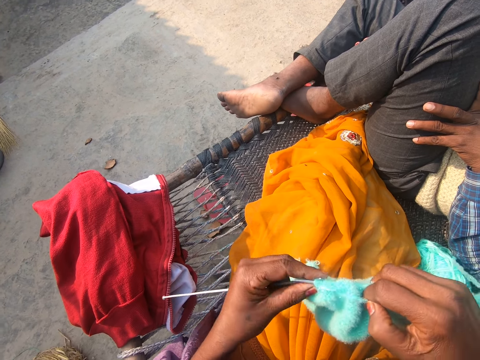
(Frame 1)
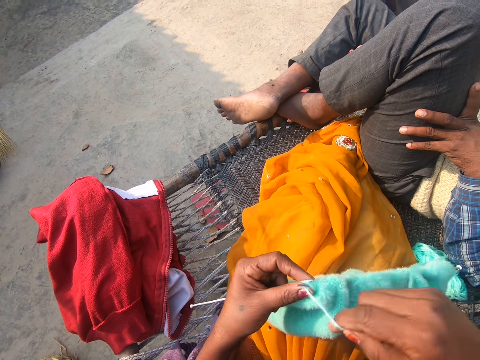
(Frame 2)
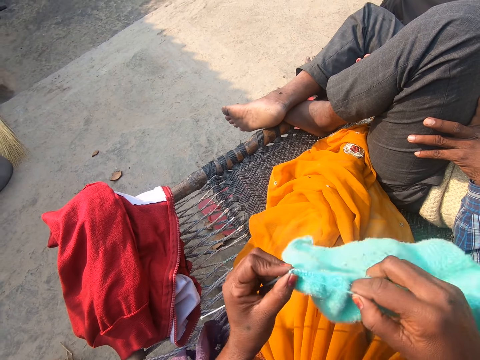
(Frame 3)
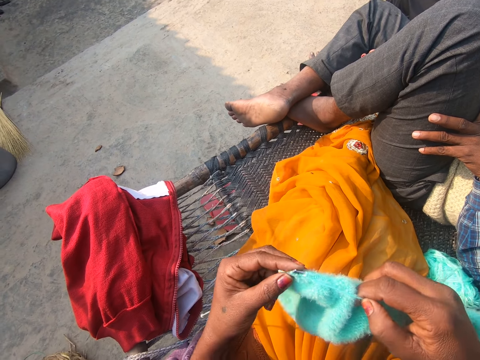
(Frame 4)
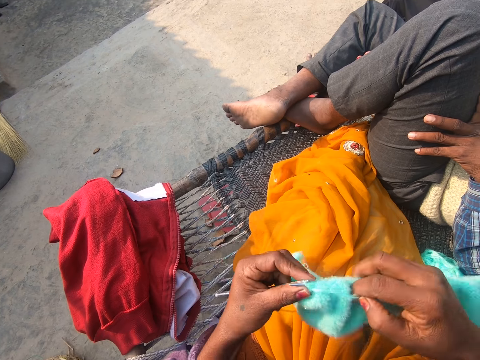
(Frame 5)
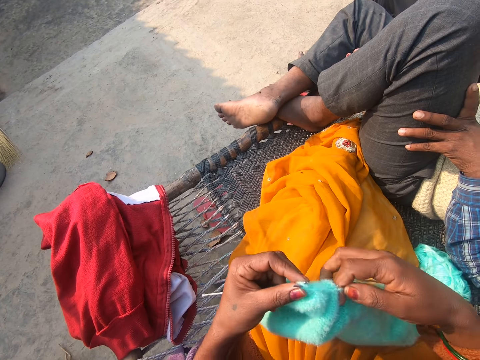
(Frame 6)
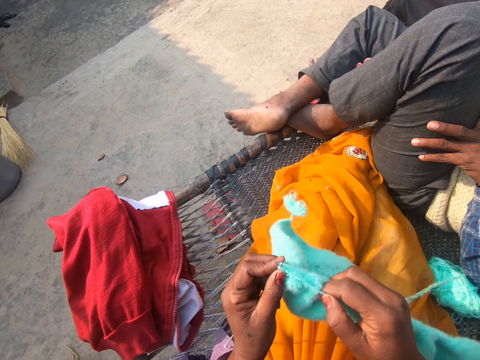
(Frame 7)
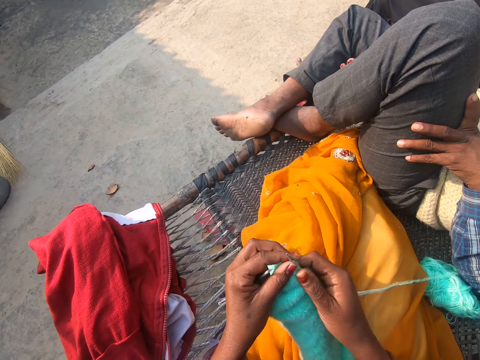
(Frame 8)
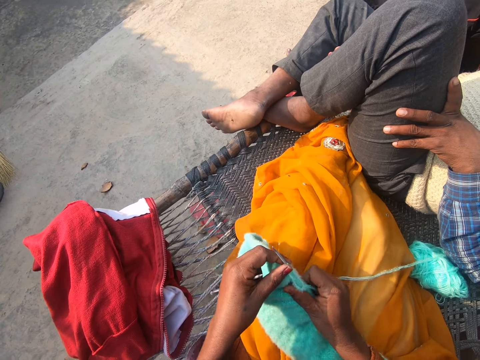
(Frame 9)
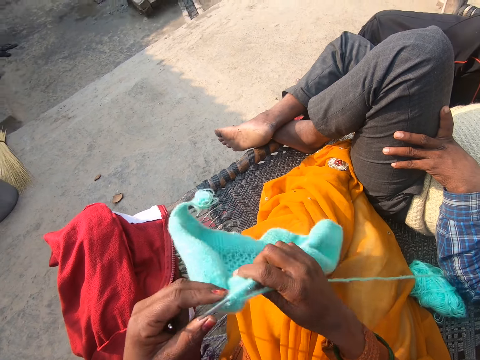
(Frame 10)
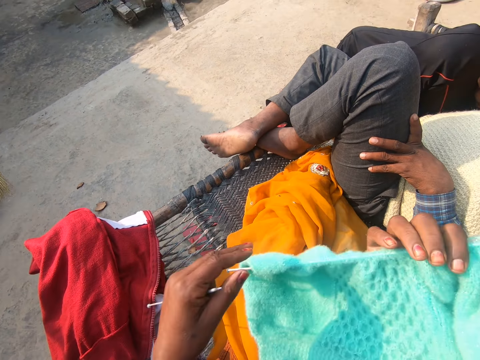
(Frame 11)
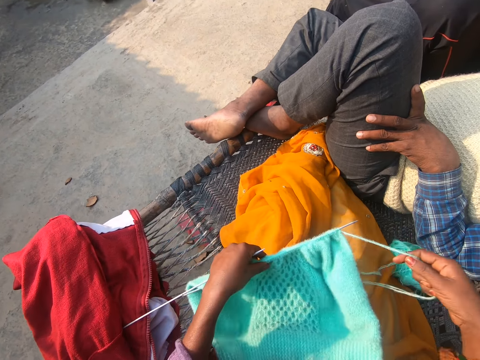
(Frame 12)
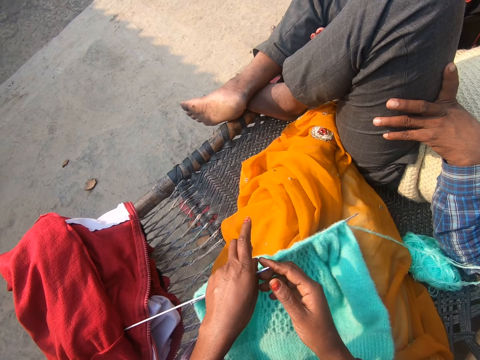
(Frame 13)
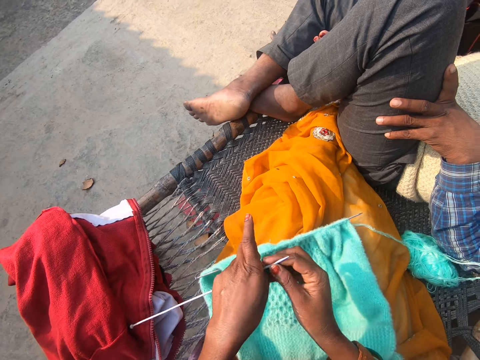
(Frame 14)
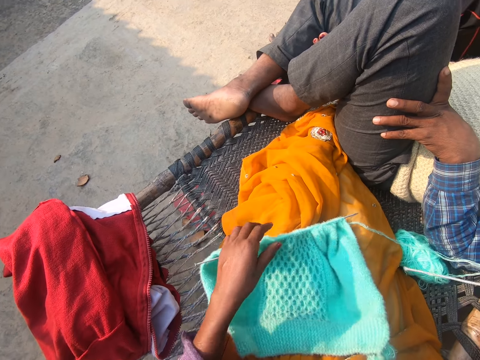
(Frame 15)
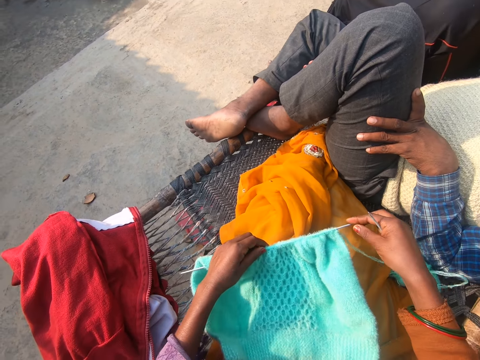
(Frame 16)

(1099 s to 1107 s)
The camera wearer puts knitting yarn over the knitting needle. She knits a garment with the knitting needle. She puts the knitting yarn over the knitting needle. She knits the garment with the knitting needle. She turns the garment with her right hand. She places the garment on her lap. She pulls the knitting needle in her left hand with her right hand. She pushes the garment on the knitting needle.

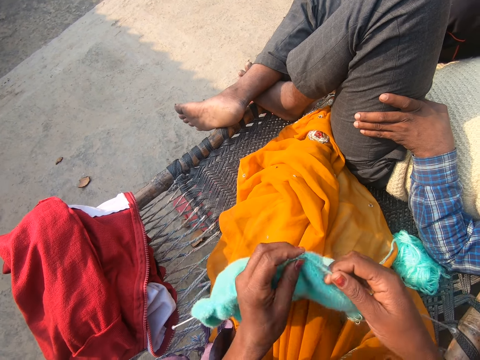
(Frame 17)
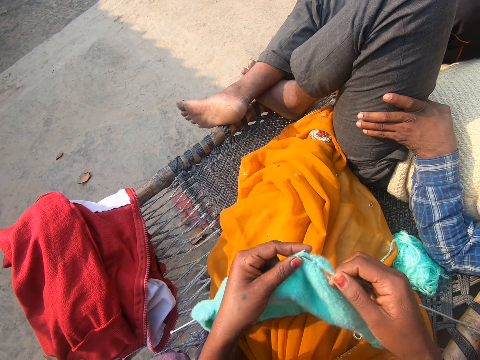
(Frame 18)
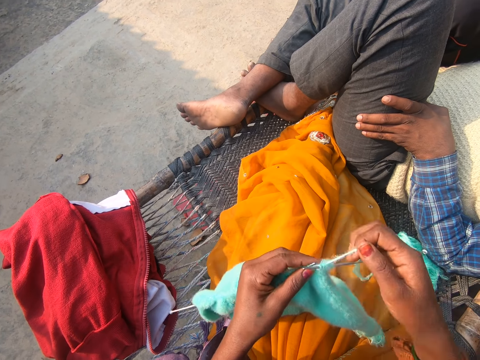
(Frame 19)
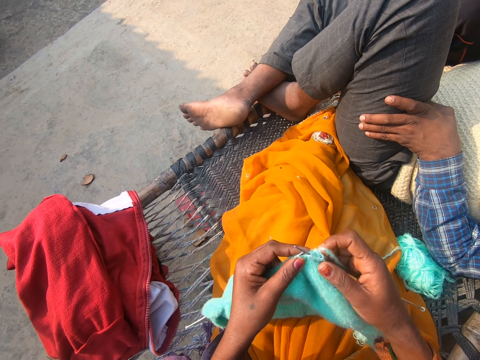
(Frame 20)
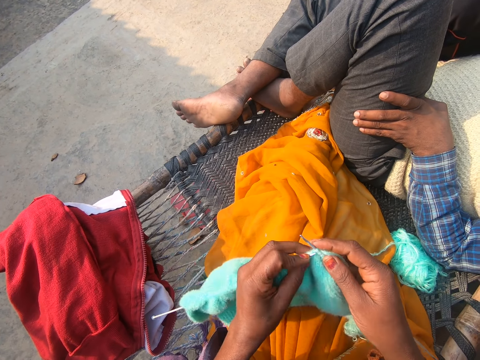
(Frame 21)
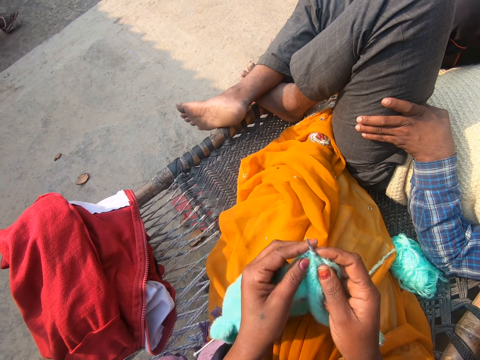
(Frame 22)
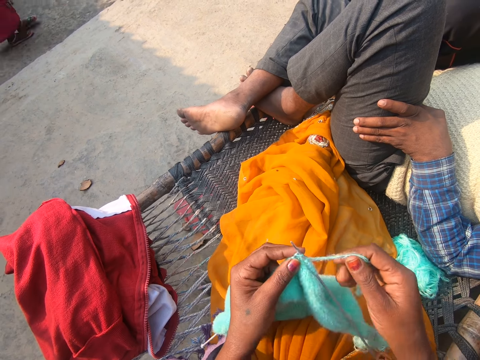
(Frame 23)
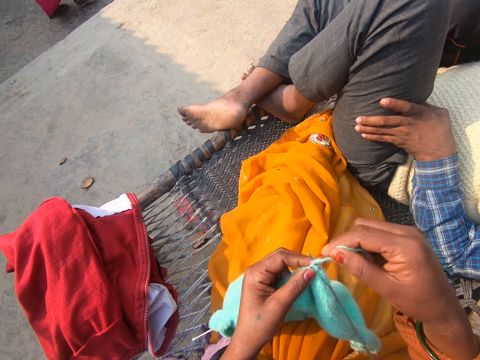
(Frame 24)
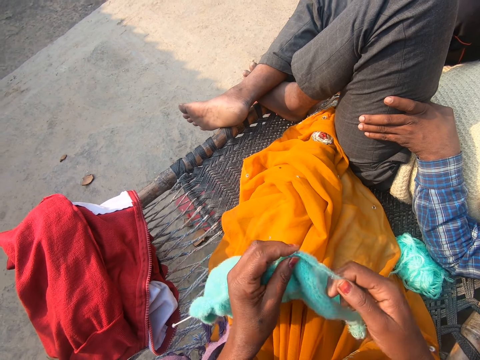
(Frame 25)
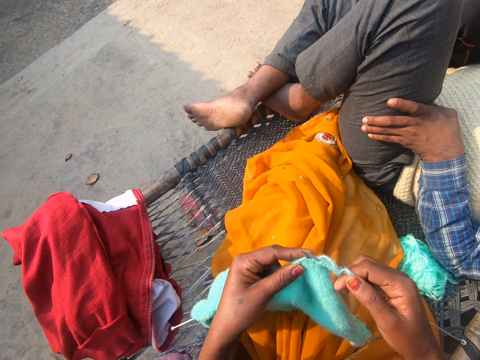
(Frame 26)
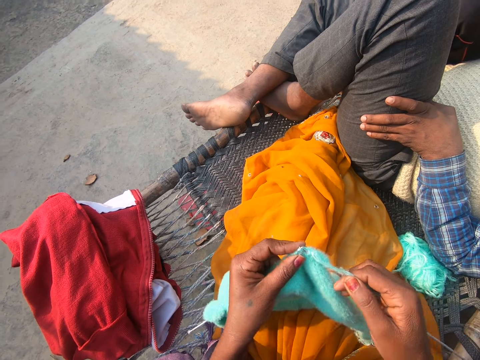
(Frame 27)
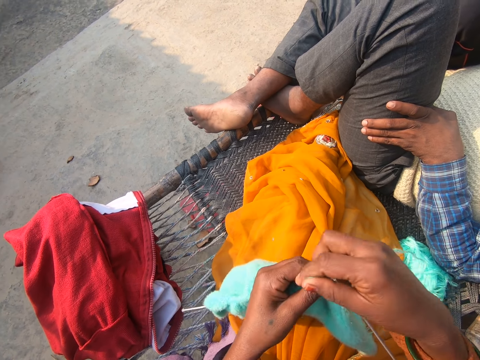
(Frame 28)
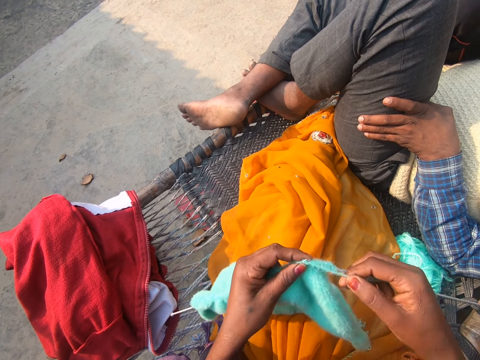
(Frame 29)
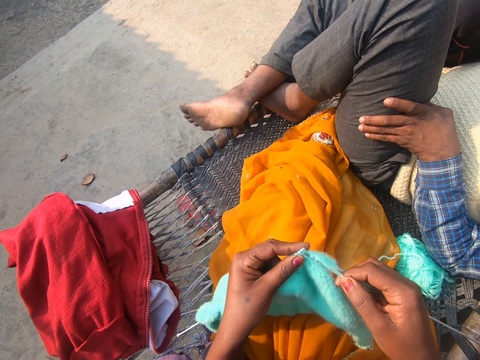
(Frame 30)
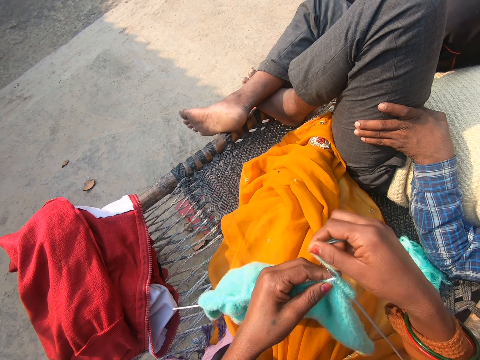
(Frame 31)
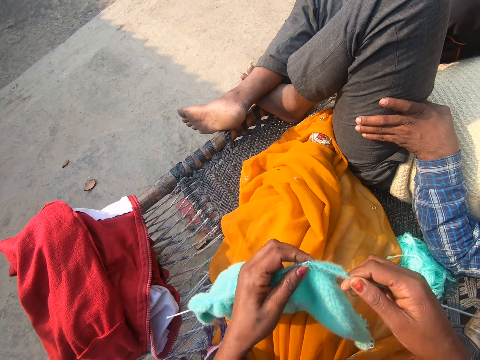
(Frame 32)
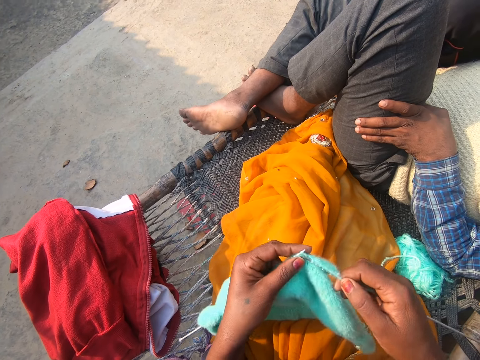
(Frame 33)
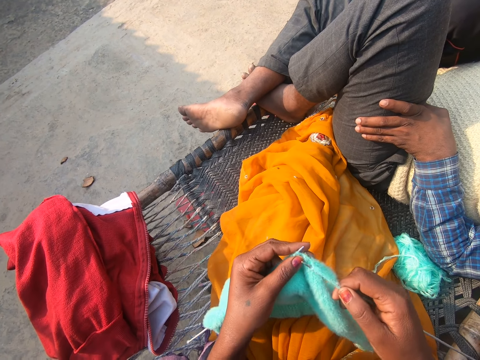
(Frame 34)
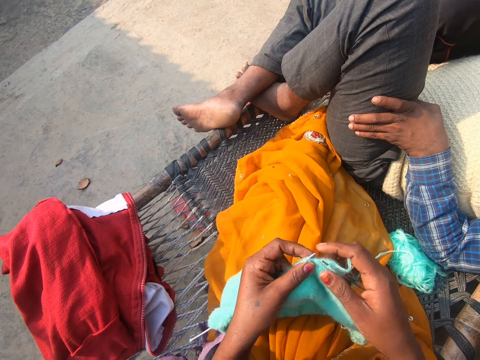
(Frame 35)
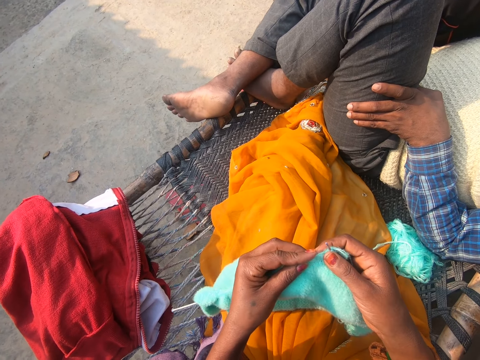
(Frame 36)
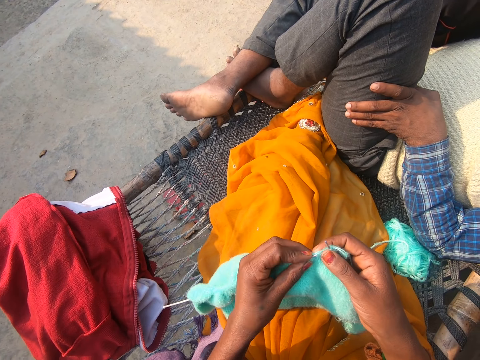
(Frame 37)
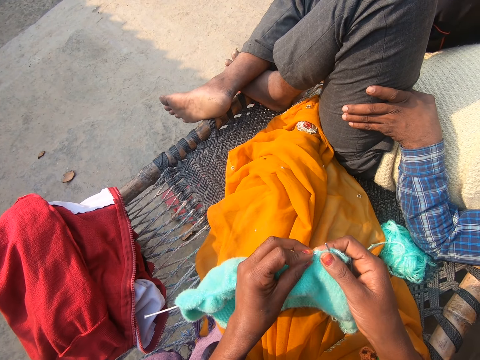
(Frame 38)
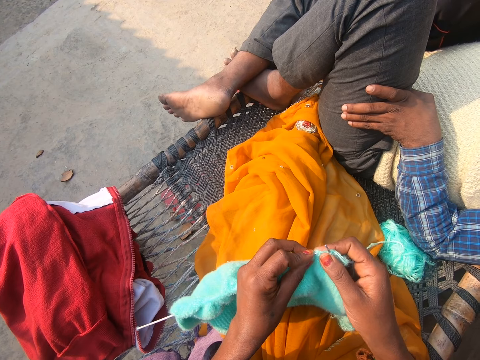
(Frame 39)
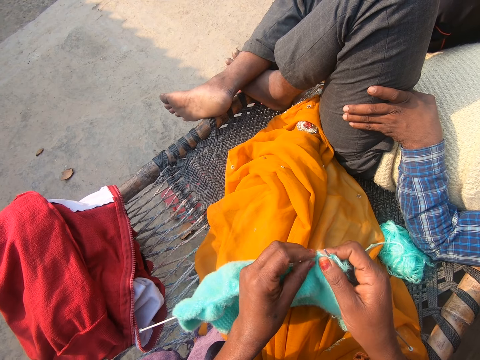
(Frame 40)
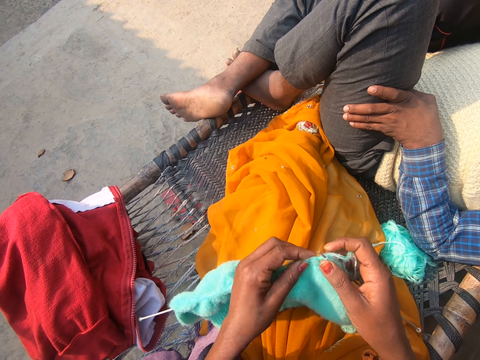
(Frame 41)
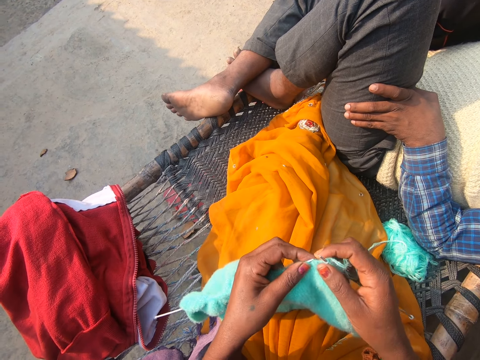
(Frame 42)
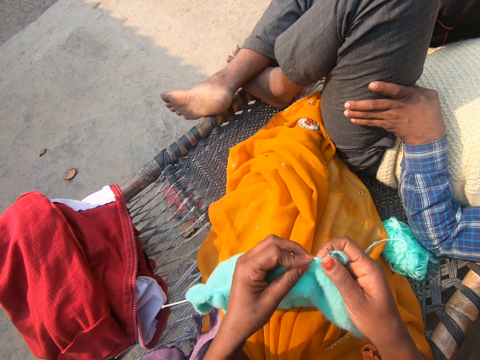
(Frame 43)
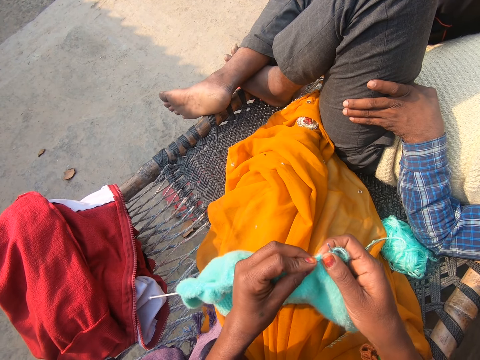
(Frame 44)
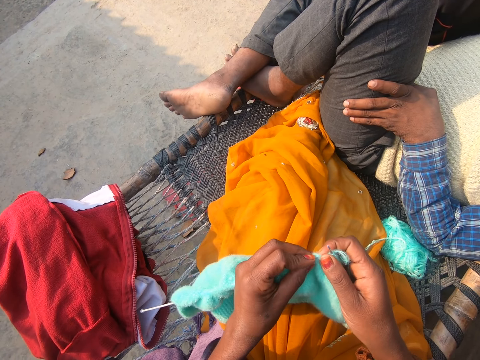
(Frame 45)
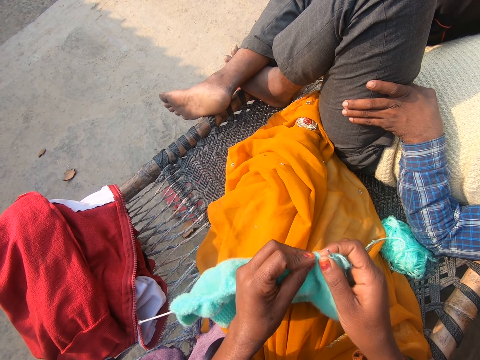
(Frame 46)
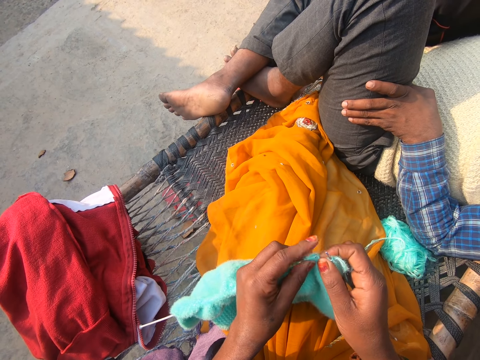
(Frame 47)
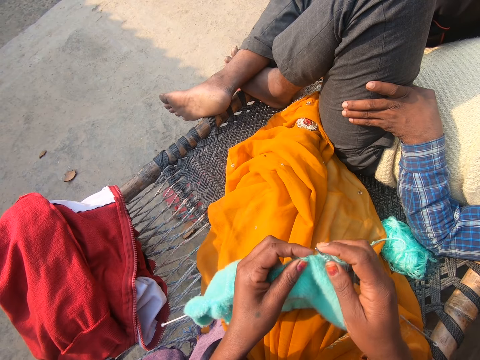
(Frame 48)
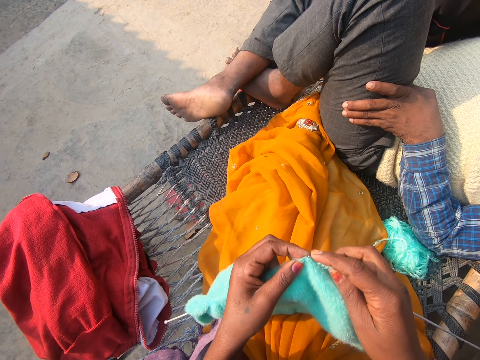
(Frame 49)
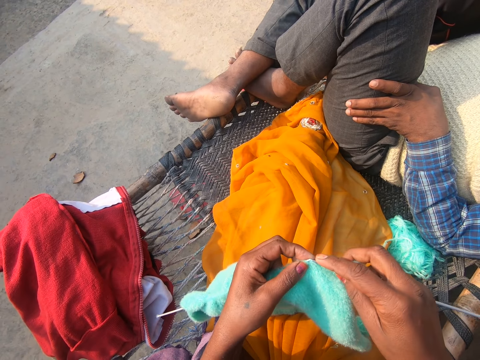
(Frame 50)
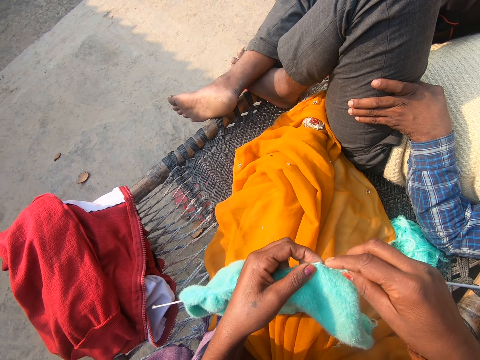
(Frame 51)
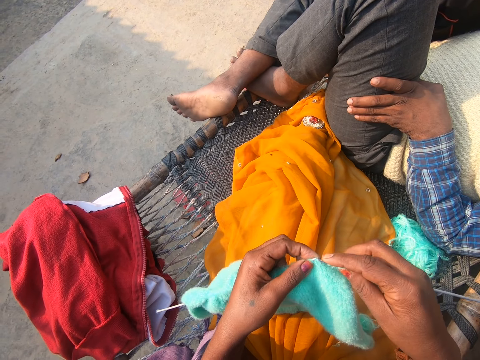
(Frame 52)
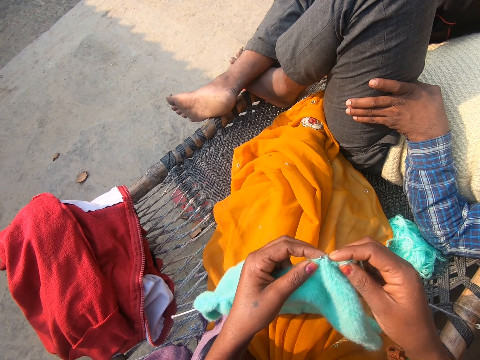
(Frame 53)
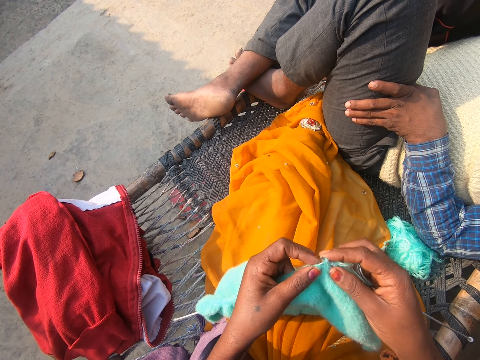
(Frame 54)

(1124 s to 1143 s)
The camera wearer puts the knitting yarn over the knitting needle. They knit a garment with the knitting needle. A woman walks by. The camera wearer puts the knitting yarn over the knitting needle. They knit the garment with the knitting needle. They put the knitting yarn over the knitting needle. They knit the garment with the knitting needle. They put the knitting yarn over the knitting needle. They knit the garment with the knitting needle.
